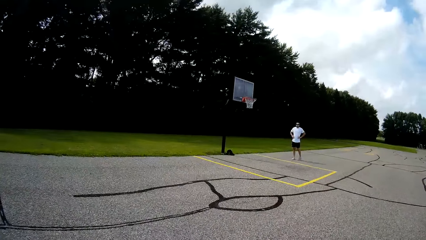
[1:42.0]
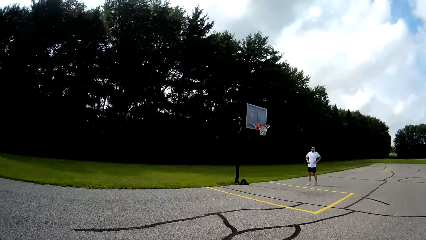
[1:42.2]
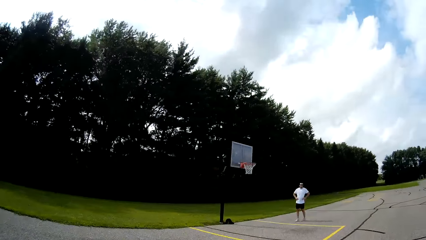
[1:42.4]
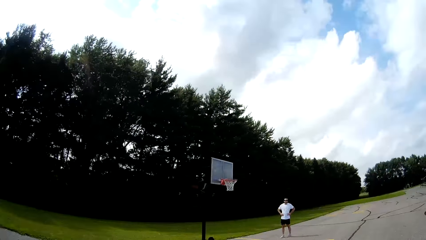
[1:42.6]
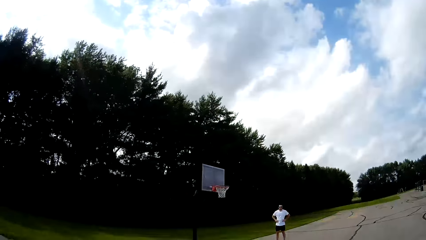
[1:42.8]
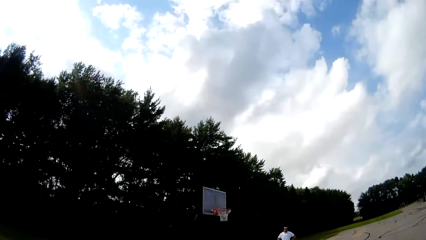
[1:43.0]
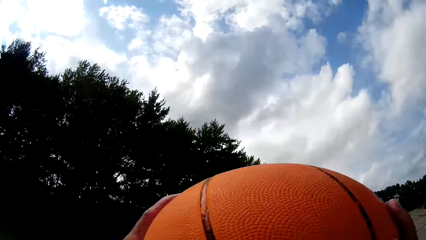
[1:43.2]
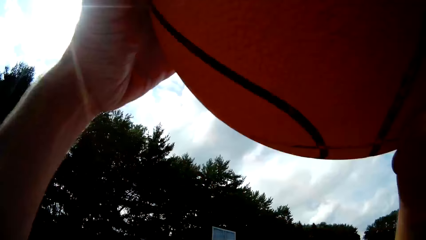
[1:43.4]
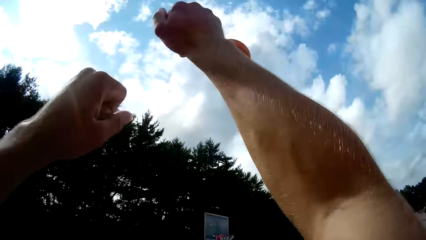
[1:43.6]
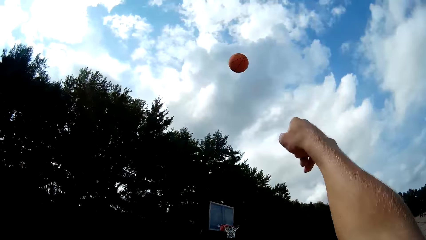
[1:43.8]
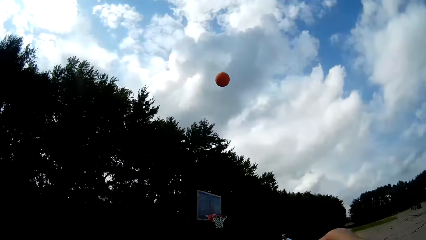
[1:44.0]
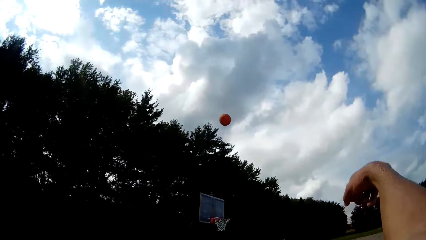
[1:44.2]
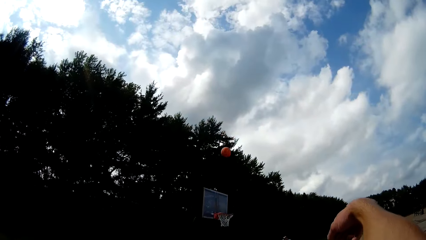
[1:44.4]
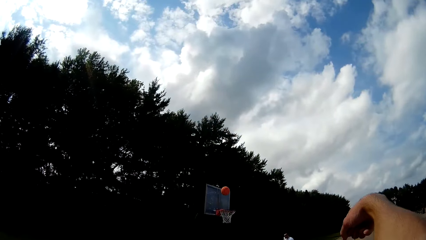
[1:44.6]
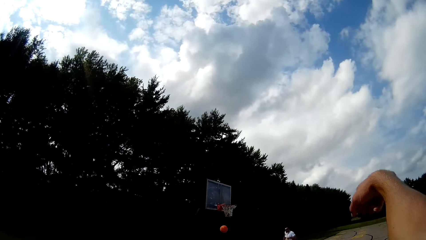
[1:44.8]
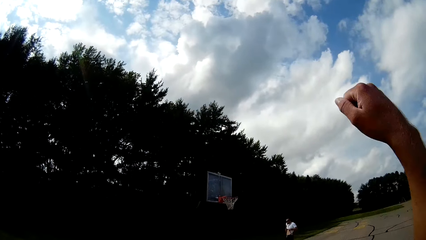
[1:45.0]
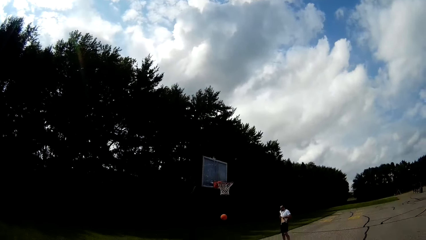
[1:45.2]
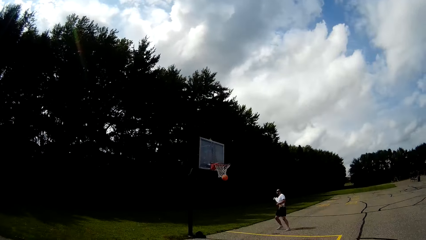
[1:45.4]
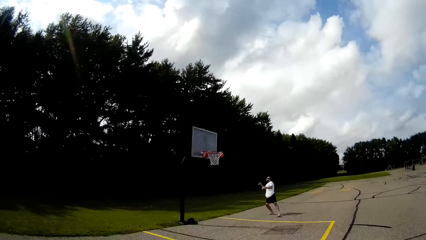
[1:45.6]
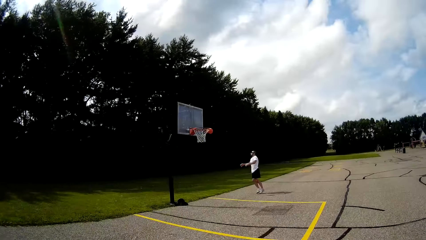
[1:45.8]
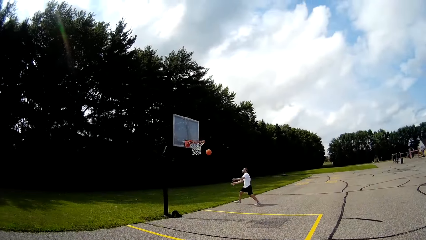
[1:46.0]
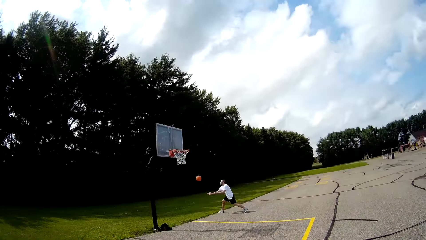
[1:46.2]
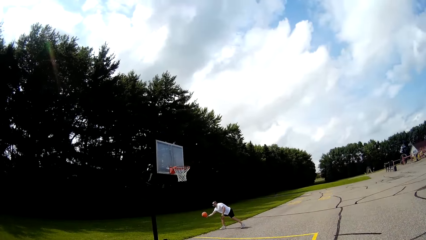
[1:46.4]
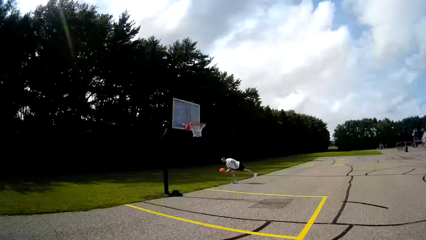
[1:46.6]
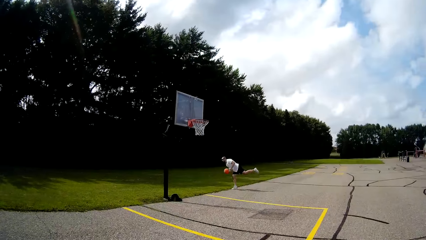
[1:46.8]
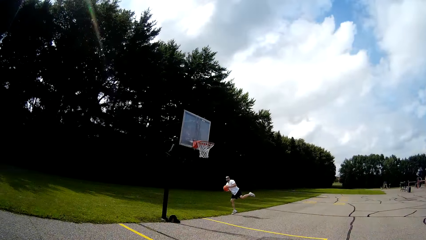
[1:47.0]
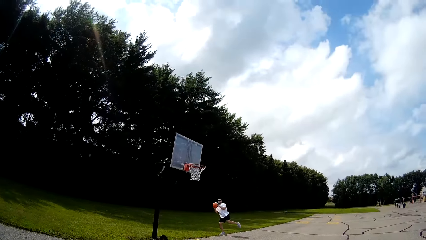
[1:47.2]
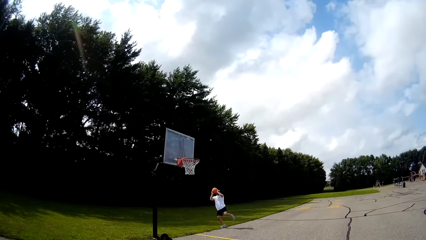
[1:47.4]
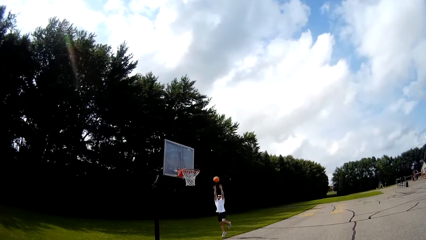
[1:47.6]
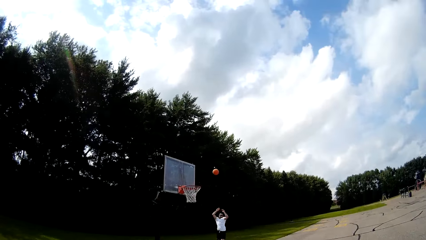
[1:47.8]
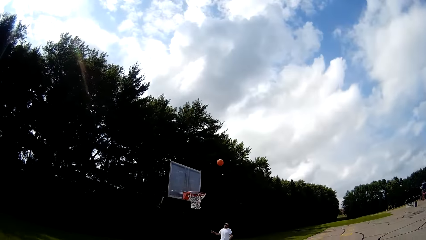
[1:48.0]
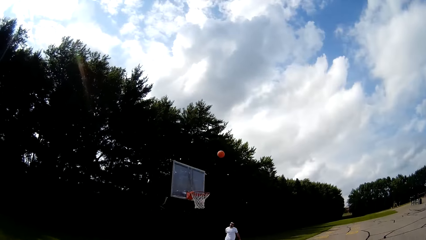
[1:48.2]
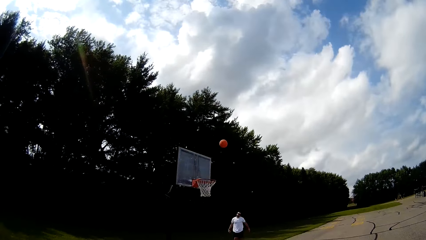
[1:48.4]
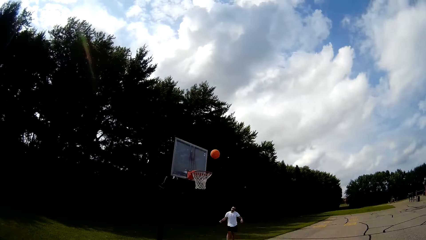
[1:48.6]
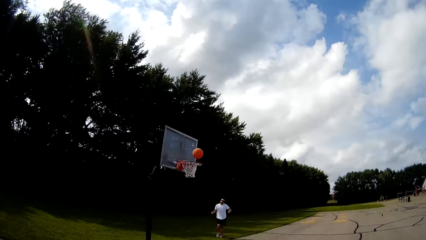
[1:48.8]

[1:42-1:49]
A man stands near the net post. The camera wearer throws the basketball toward the rim with his hands. The man catches the basketball with his right hand and throws the basketball toward the rim with his right hand.

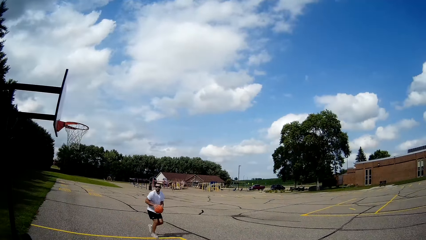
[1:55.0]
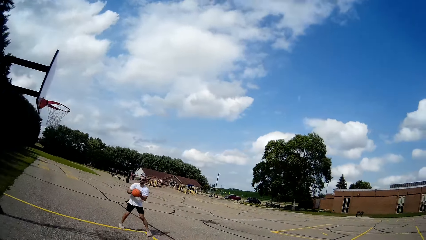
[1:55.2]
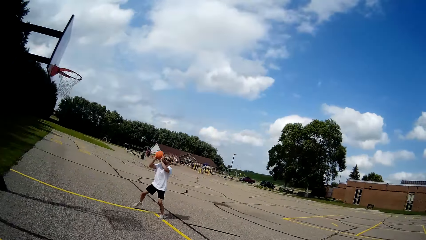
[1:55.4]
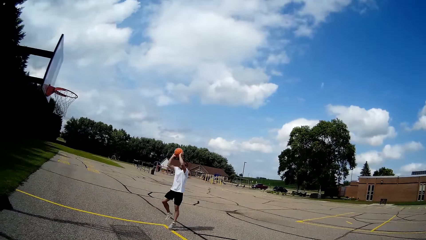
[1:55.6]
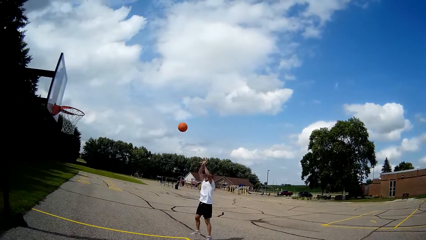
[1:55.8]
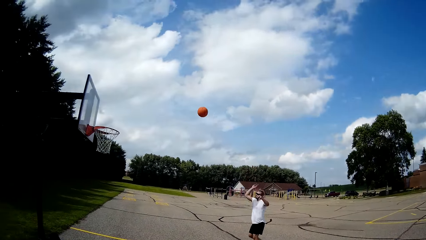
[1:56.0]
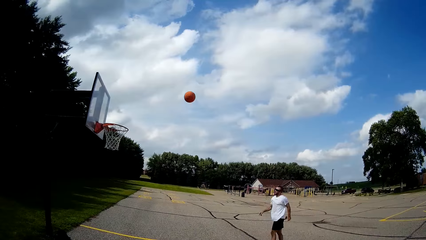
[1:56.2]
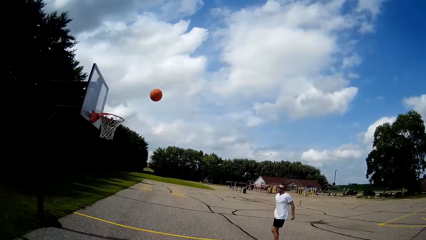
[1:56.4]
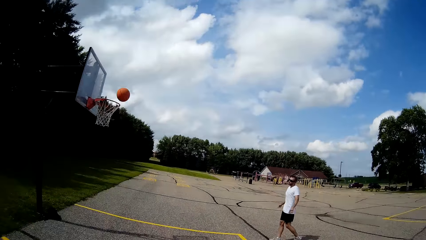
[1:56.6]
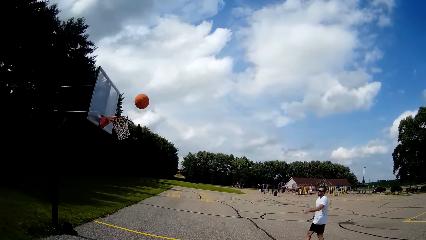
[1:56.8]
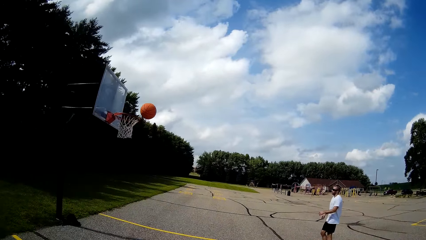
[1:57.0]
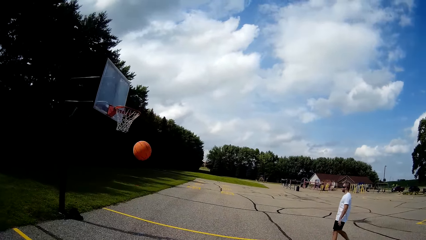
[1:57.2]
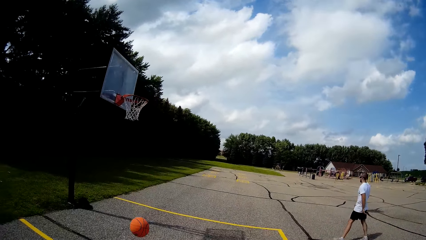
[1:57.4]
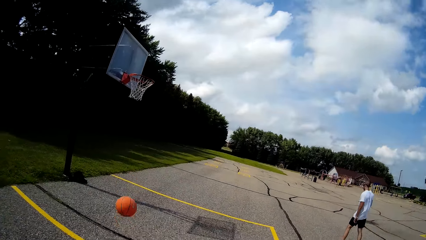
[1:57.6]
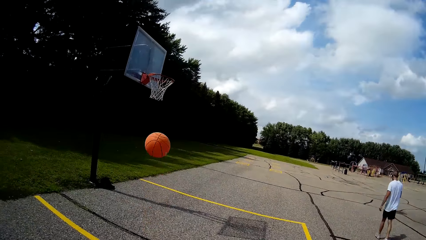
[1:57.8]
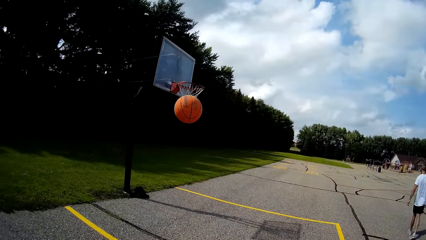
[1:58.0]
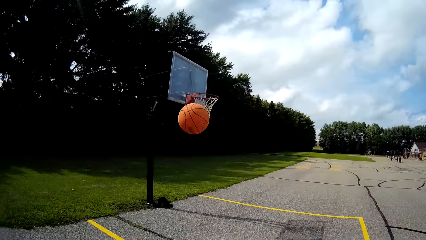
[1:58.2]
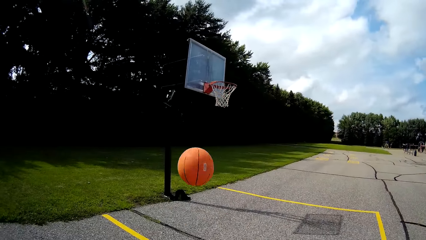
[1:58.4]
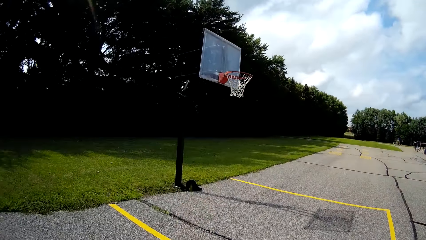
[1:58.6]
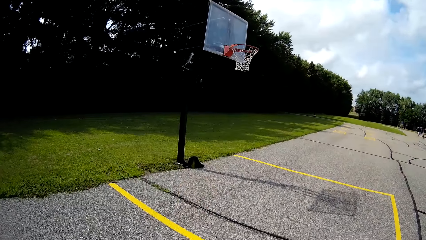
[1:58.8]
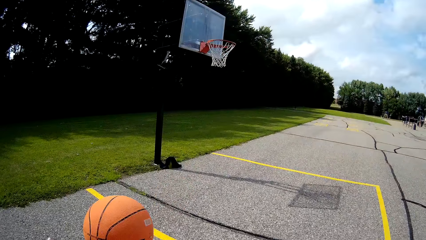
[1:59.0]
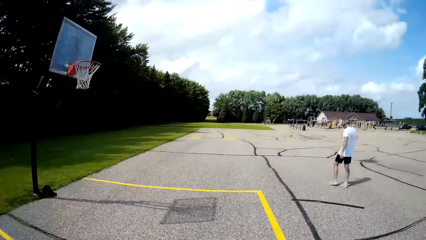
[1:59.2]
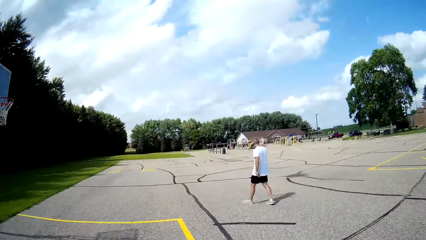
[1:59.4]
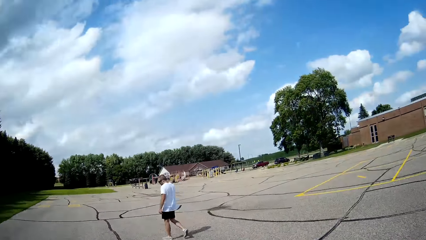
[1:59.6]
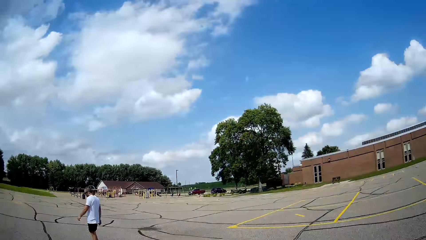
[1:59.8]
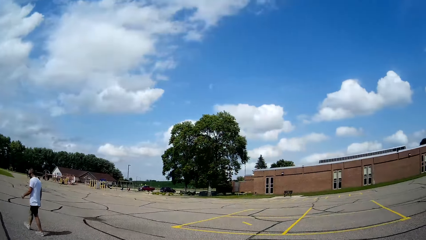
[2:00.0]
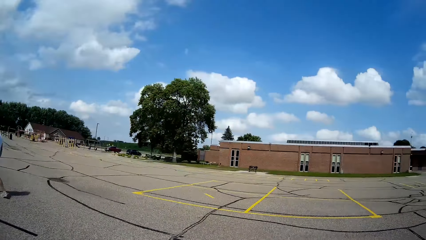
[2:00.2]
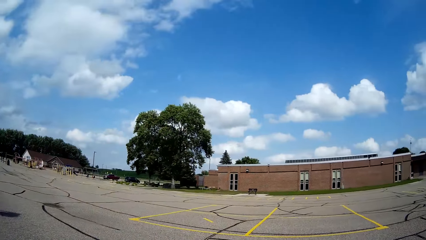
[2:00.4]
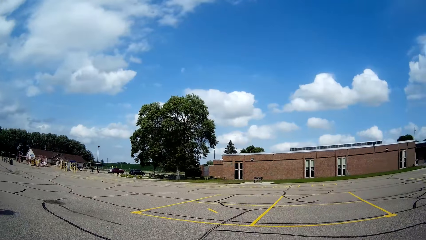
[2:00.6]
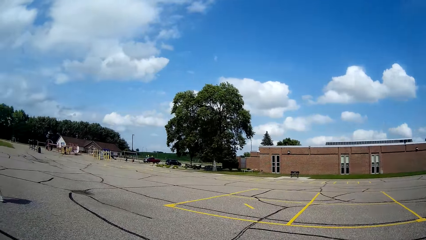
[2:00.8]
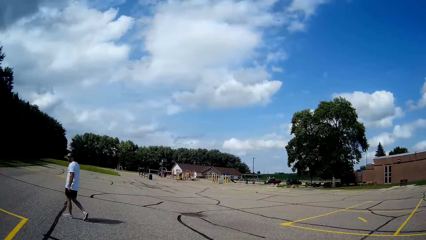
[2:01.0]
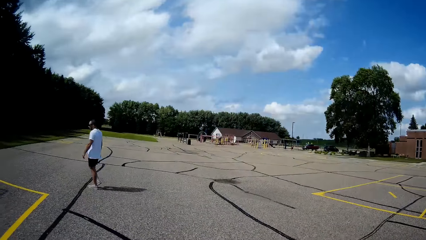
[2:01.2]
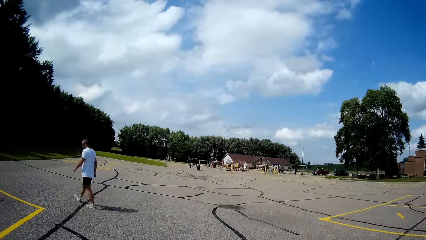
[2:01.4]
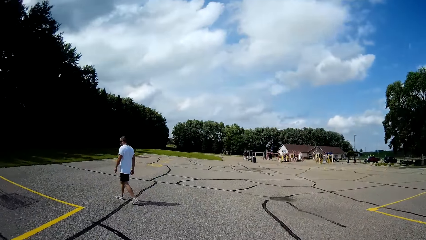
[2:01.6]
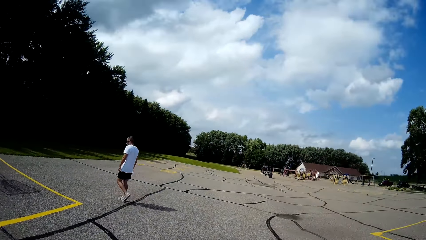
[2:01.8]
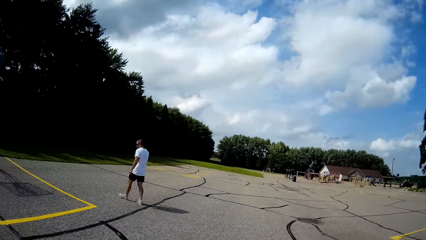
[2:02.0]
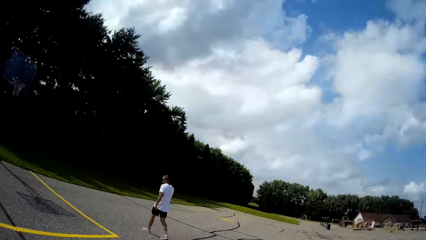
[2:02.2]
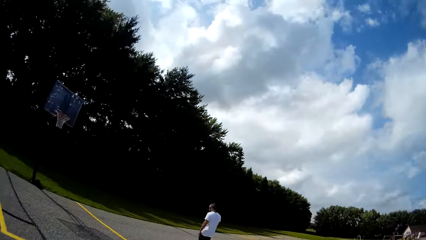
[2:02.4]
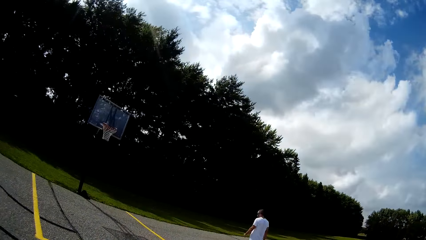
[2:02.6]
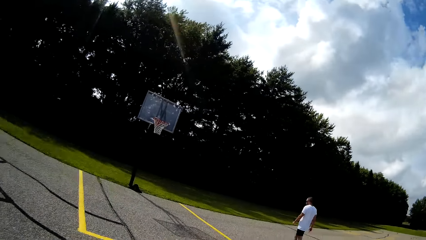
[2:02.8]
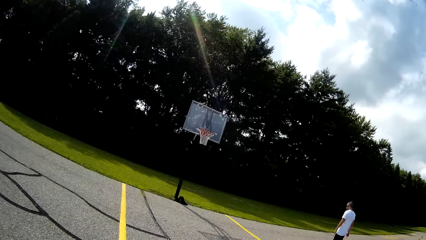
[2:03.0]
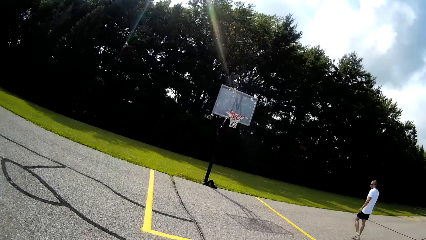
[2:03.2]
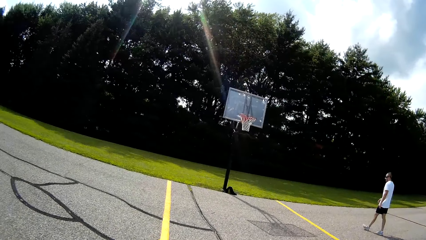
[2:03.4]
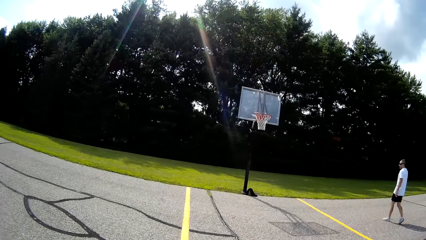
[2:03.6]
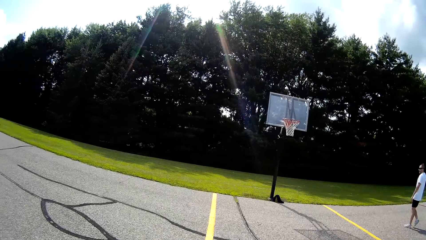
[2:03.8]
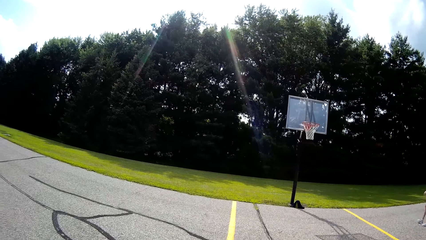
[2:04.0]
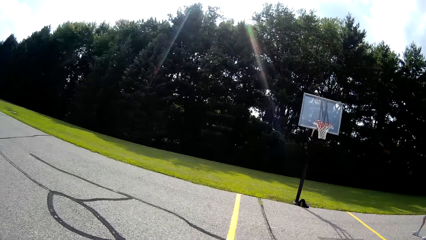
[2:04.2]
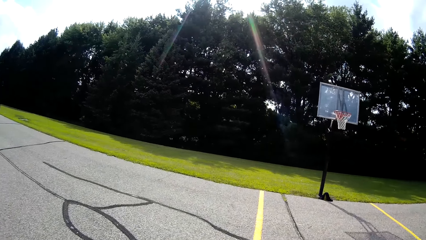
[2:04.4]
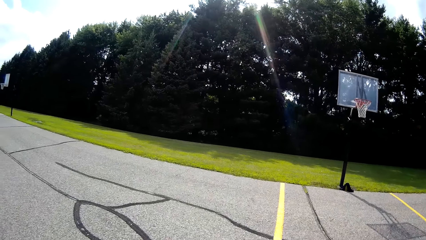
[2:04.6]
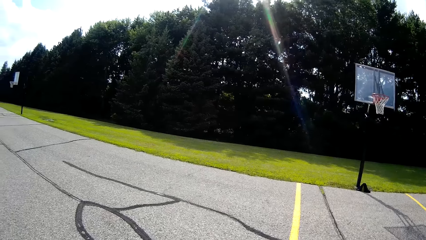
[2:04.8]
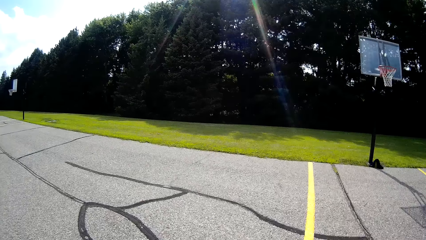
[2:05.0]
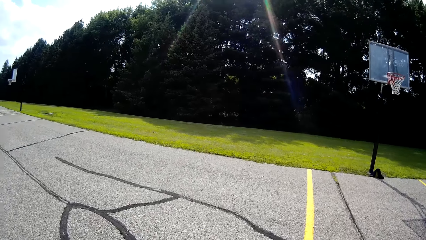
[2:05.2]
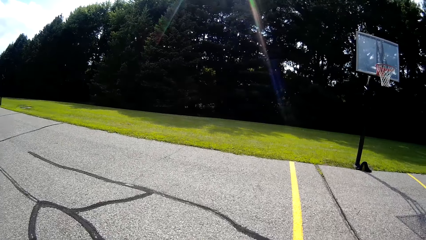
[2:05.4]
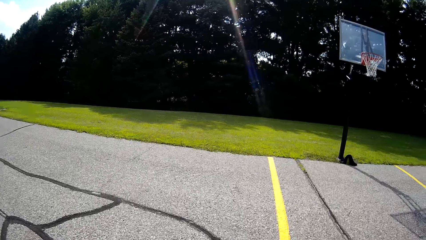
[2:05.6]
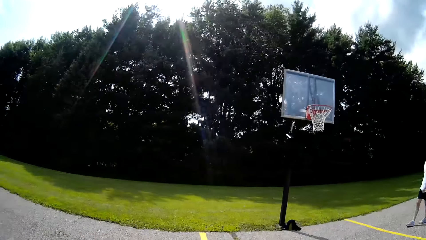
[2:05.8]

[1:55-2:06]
A man bounces the ball on the ground and catches the basketball with his hands. The man throws the basketball toward the rim with his right hand. The camera wearer catches the basketball with his hands. The man walks in the field. The camera wearer communicates with the man. He bounces the basketball on the floor with his hands.
